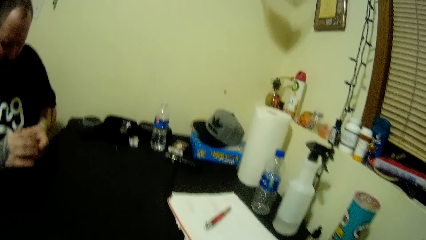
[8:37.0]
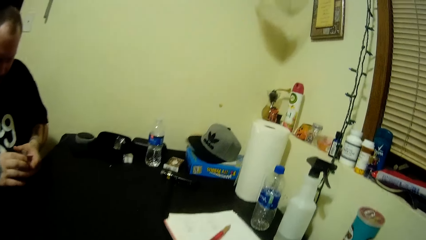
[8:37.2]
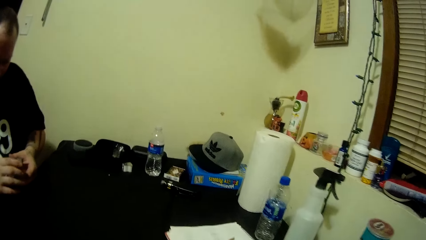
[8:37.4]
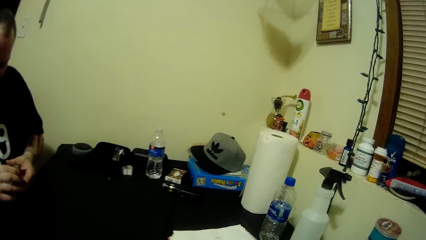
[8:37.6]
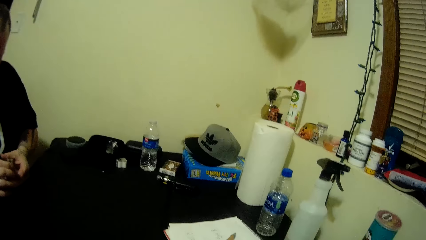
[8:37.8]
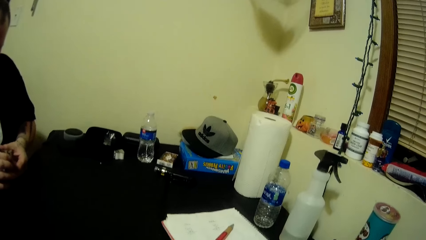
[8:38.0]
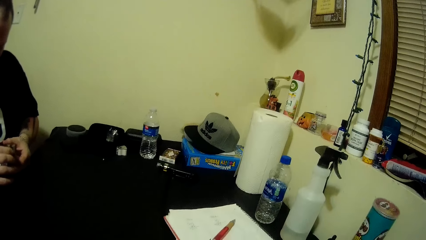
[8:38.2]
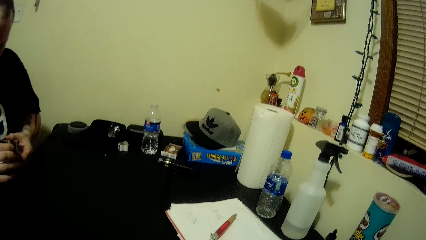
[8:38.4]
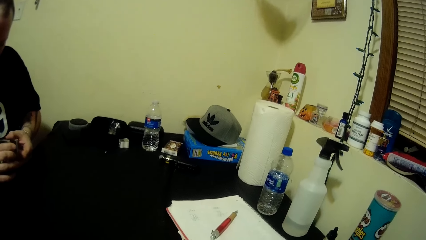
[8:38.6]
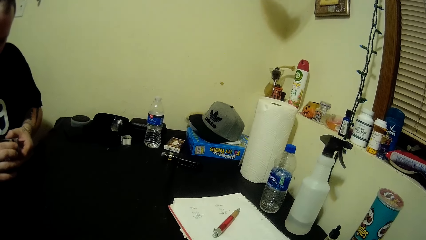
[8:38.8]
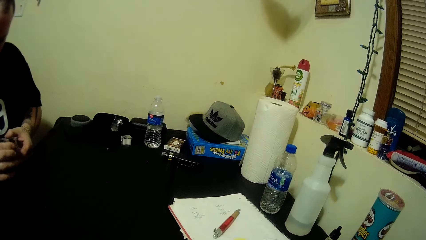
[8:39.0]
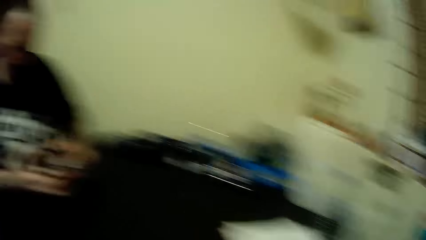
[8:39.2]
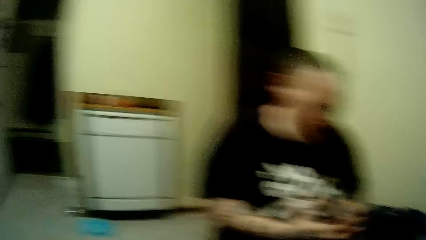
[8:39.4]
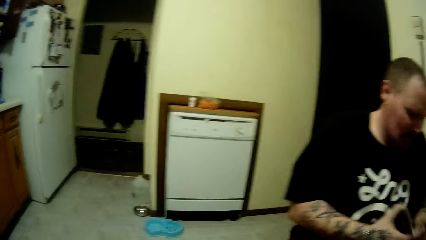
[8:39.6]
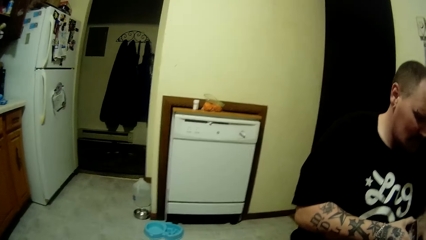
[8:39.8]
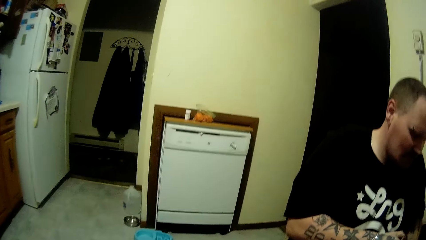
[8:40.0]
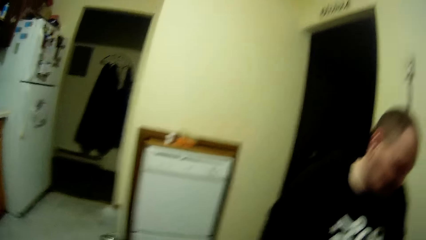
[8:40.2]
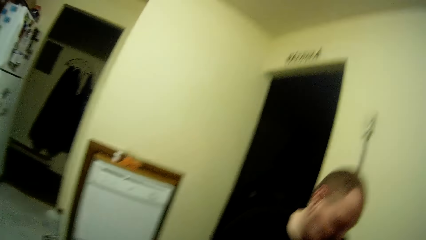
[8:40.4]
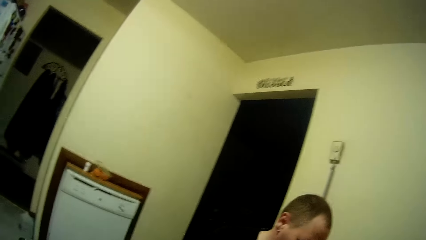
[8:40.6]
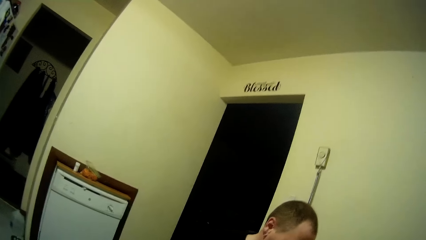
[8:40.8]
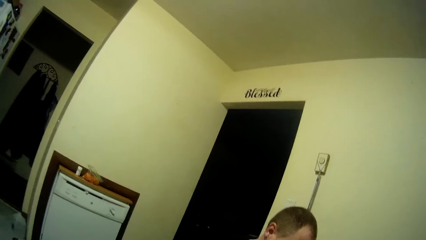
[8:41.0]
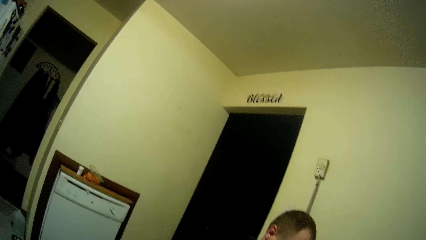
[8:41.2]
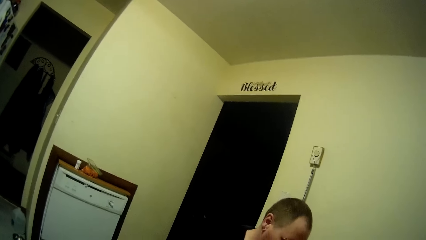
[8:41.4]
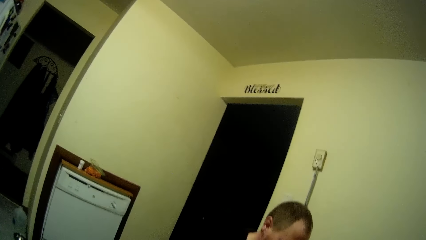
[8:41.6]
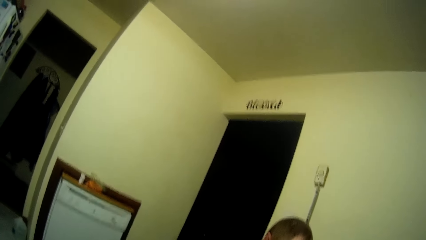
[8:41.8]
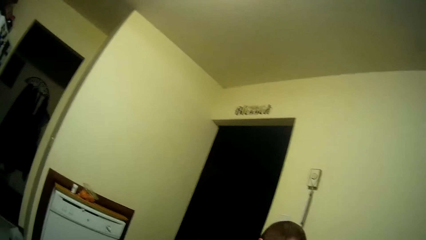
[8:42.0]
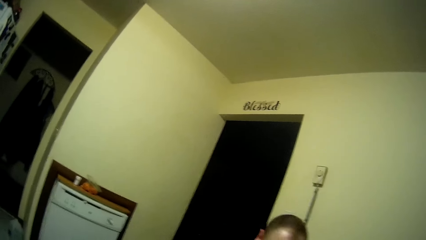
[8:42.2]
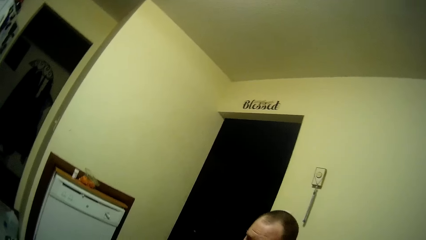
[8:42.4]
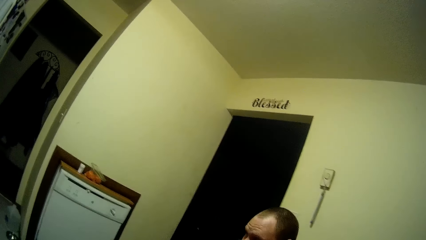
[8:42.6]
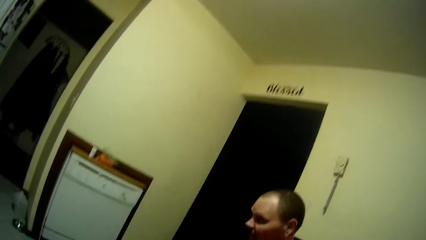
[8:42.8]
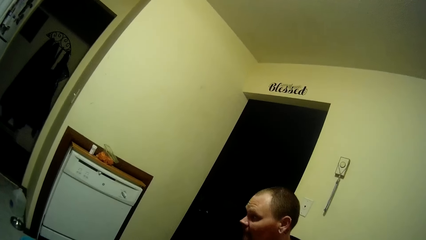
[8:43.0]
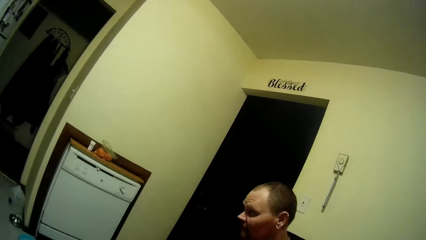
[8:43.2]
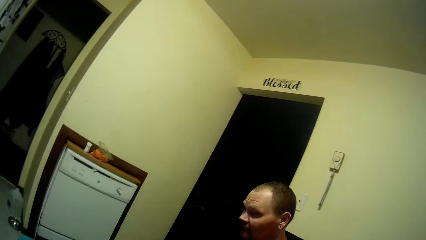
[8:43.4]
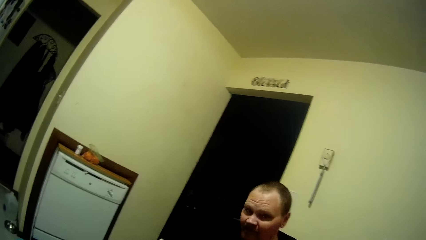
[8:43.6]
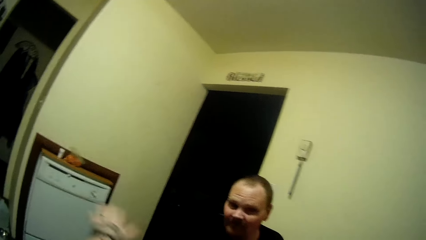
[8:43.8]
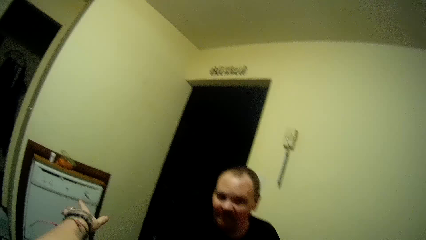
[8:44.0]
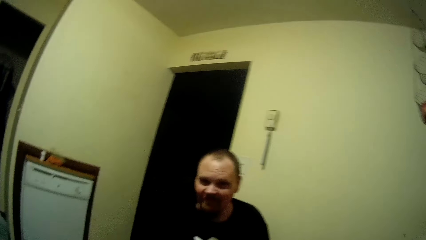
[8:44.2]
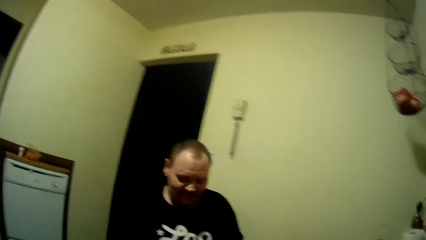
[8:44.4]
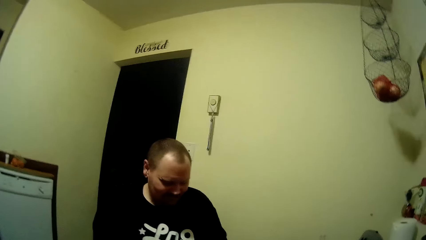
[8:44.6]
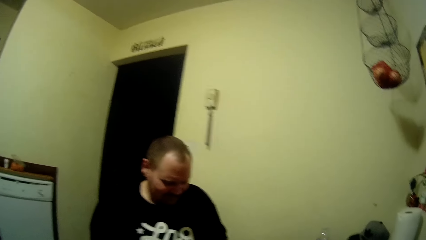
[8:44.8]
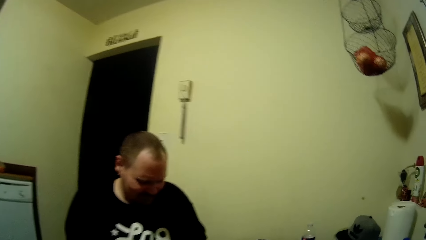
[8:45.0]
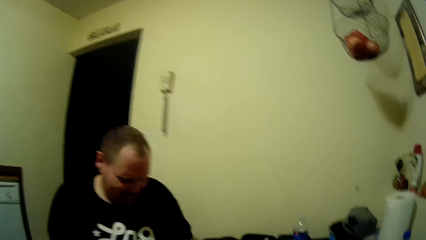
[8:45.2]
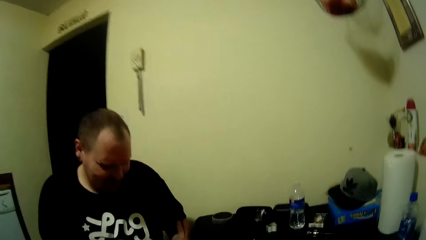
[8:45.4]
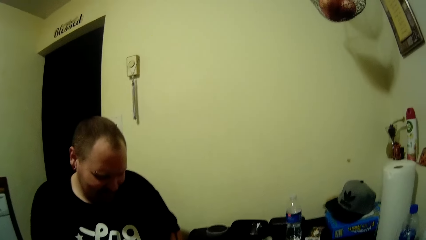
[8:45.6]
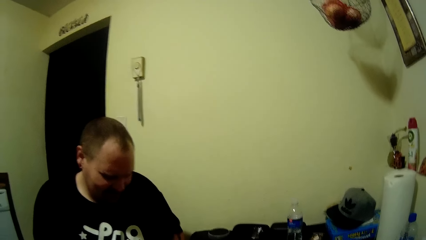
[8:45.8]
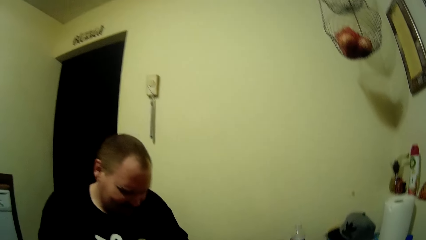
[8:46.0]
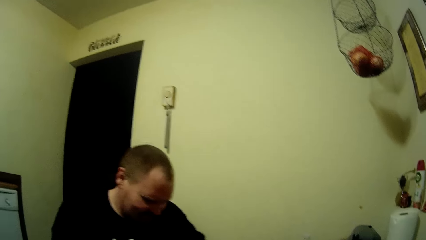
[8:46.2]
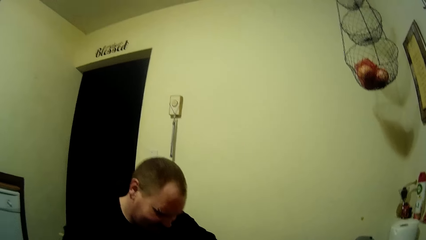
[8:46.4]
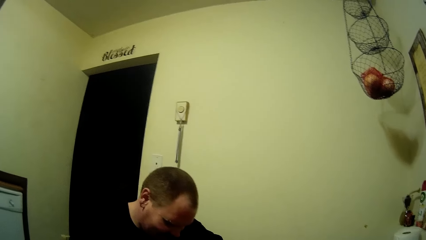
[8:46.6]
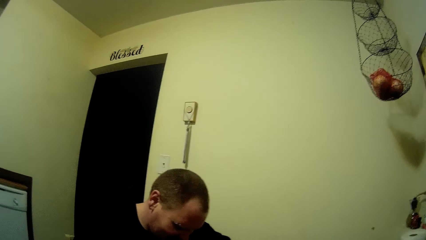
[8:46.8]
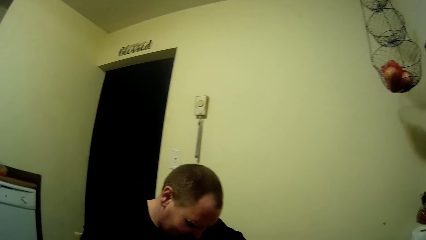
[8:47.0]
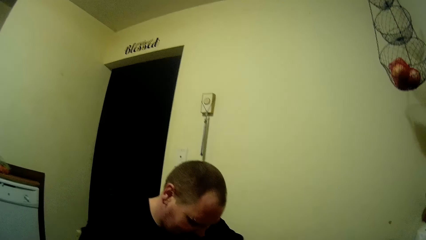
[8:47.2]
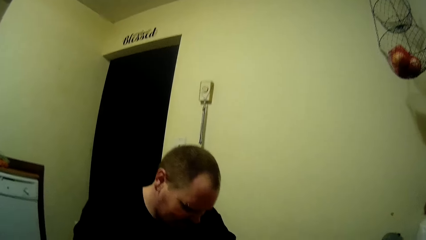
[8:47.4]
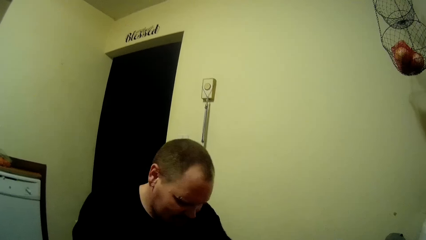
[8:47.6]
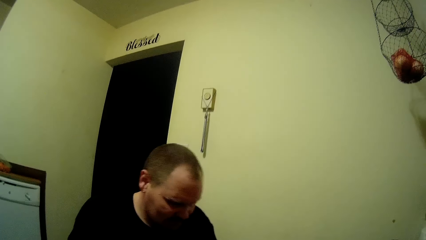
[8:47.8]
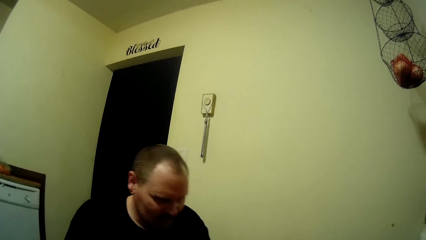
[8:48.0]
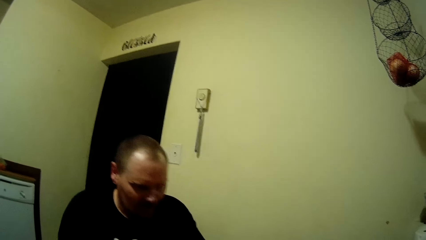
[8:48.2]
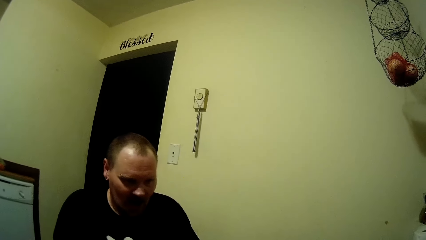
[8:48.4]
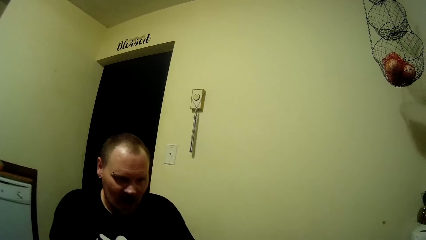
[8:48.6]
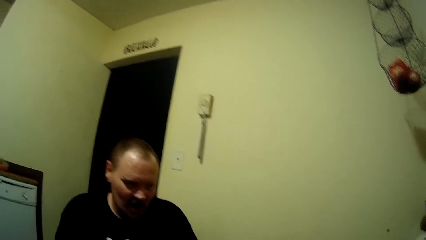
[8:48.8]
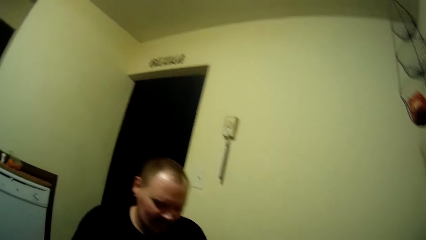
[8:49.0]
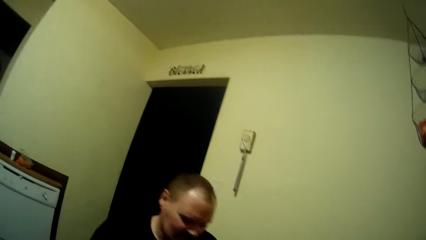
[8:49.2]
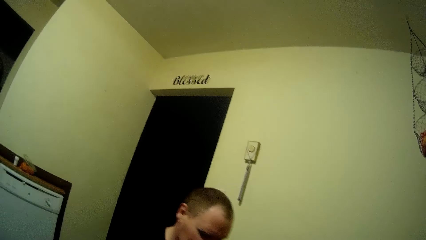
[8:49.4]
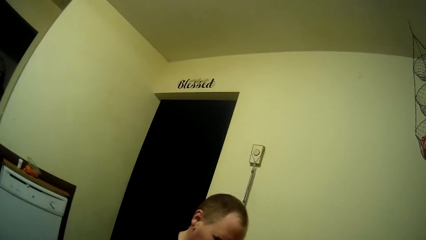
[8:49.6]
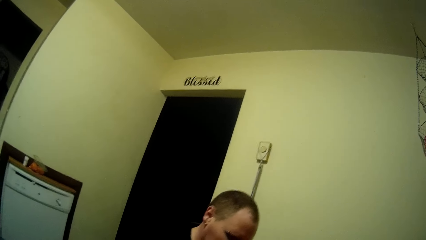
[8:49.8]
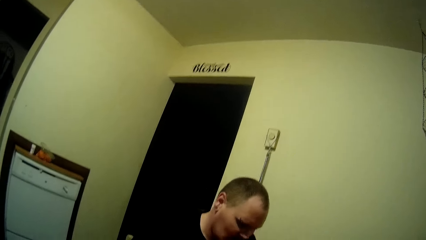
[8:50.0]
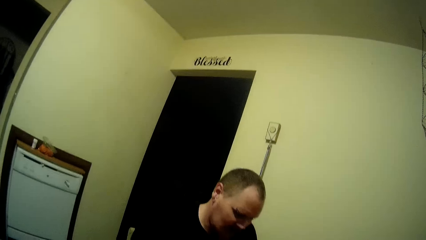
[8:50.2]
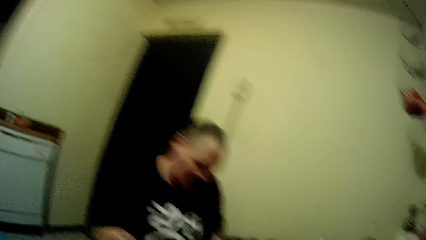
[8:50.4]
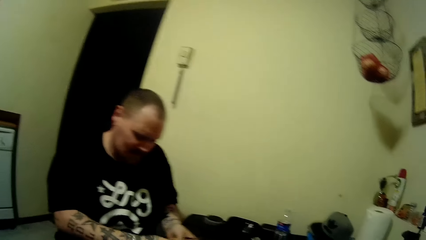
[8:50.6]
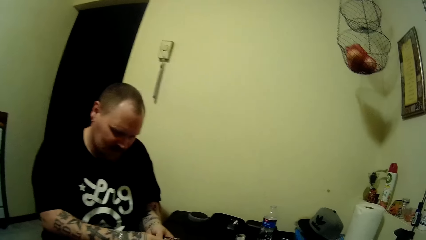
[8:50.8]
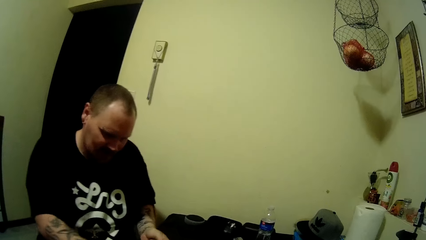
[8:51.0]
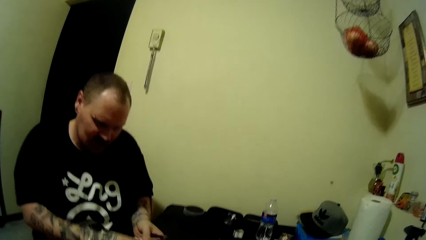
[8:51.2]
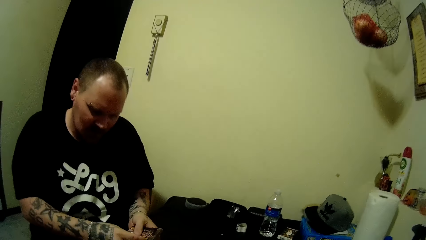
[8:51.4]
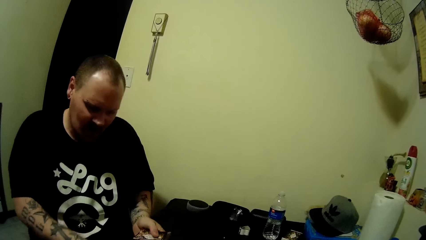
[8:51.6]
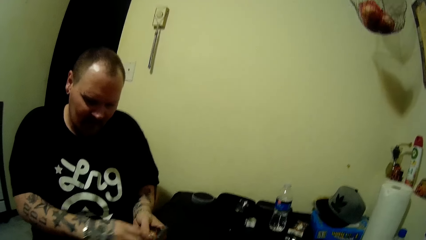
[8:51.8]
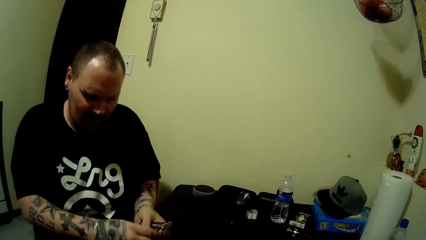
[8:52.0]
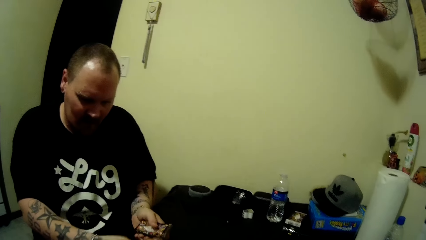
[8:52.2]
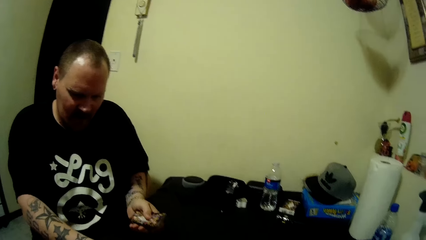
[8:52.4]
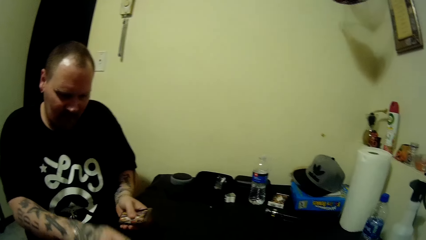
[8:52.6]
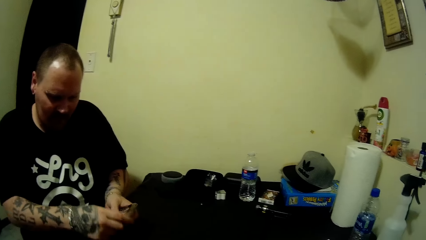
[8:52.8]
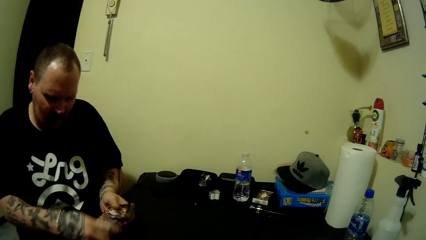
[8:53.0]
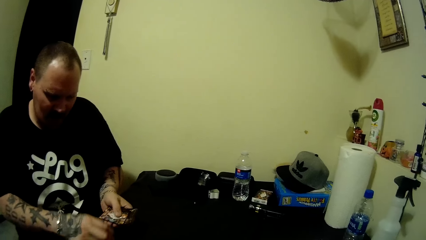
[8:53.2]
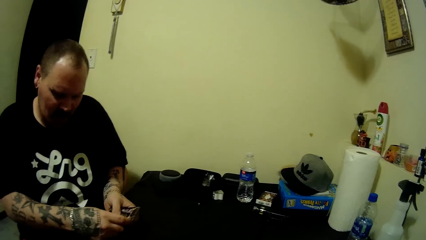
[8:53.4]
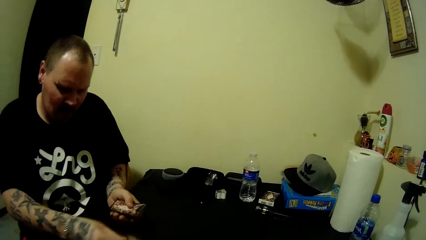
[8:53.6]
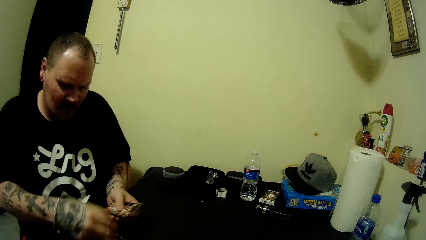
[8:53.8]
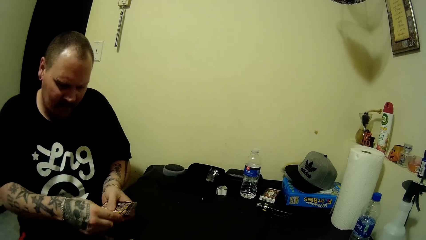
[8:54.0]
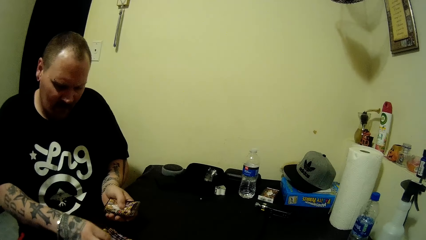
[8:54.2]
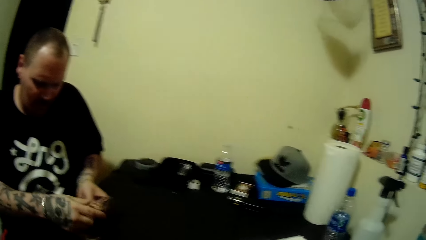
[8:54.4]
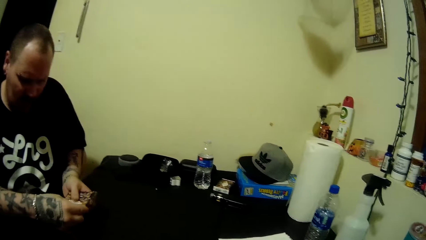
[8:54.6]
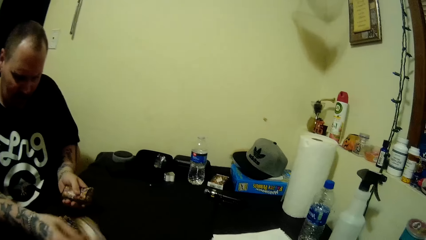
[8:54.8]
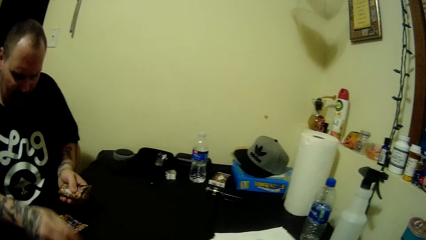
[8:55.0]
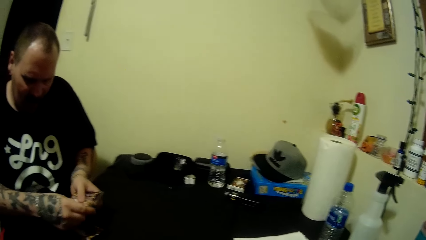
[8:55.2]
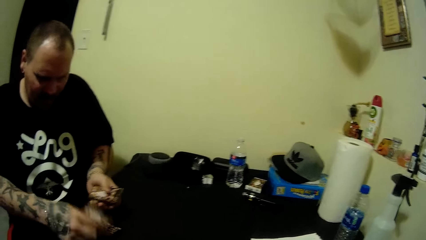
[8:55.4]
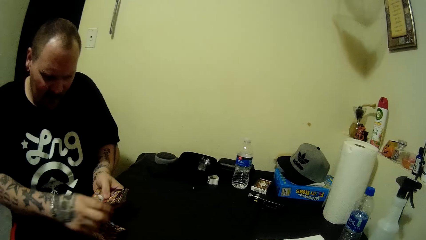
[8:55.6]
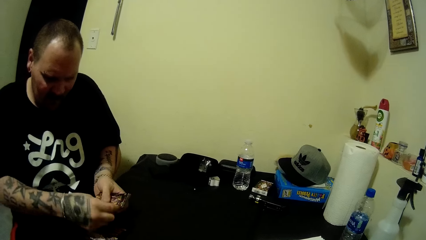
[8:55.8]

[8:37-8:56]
The camera wearer turns to her left. She looks around. The man turns to his right. The camera wearer points at the wall. The man looks at the camera wearer. The man shares the card on the table with his right hand, picks the card and issues the card.
